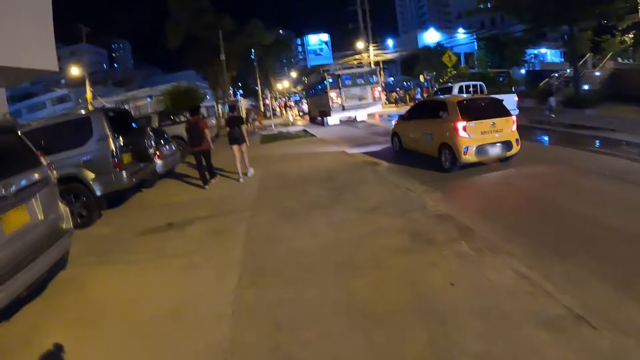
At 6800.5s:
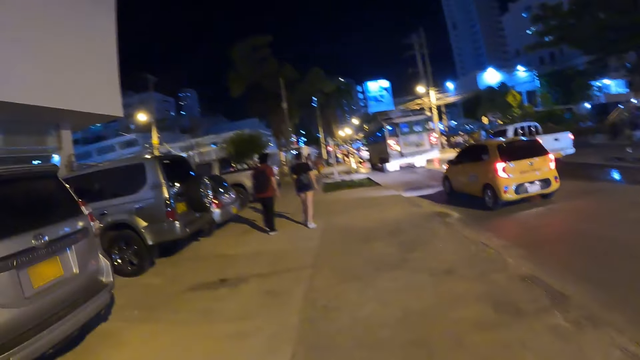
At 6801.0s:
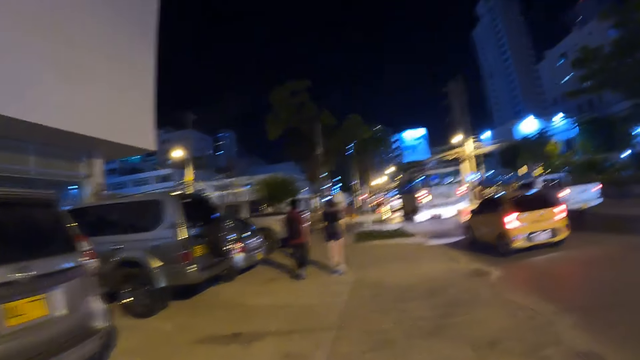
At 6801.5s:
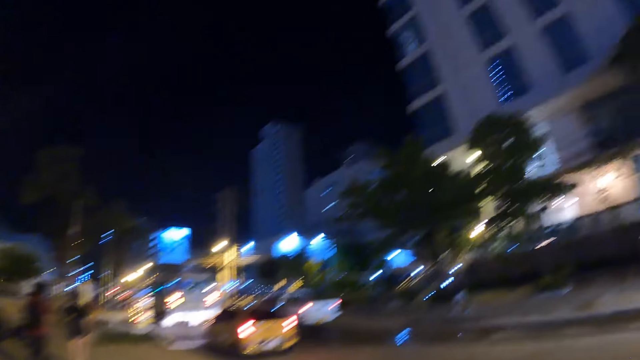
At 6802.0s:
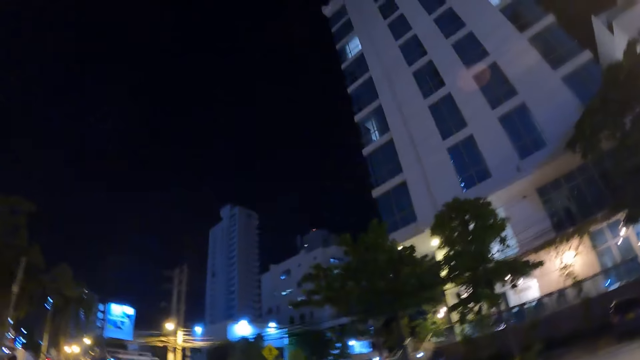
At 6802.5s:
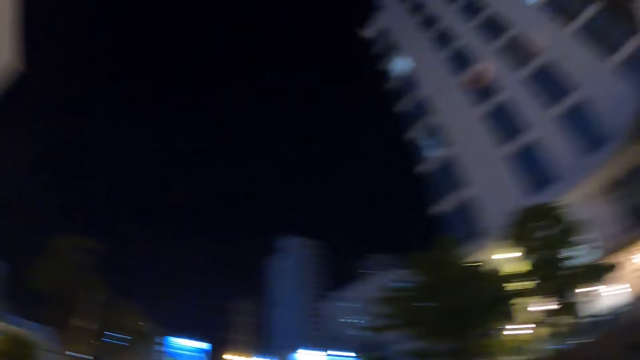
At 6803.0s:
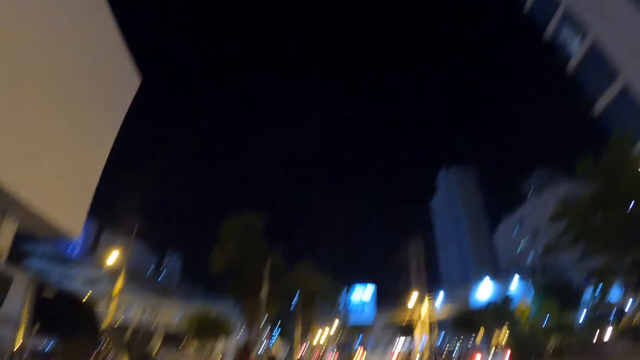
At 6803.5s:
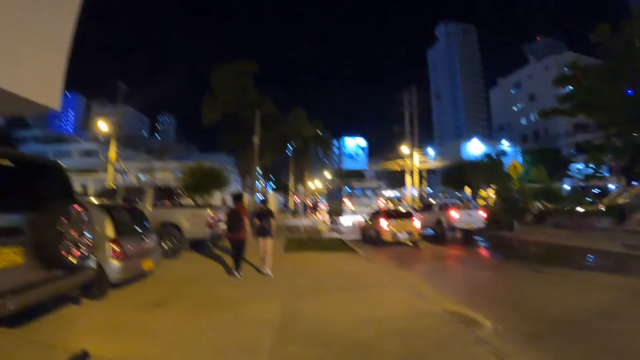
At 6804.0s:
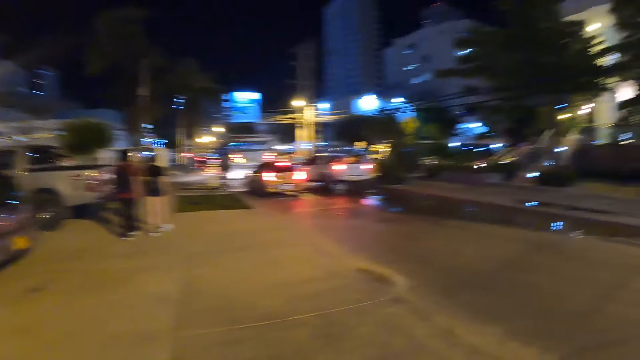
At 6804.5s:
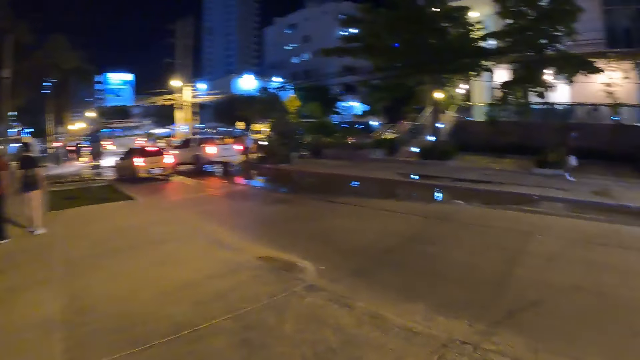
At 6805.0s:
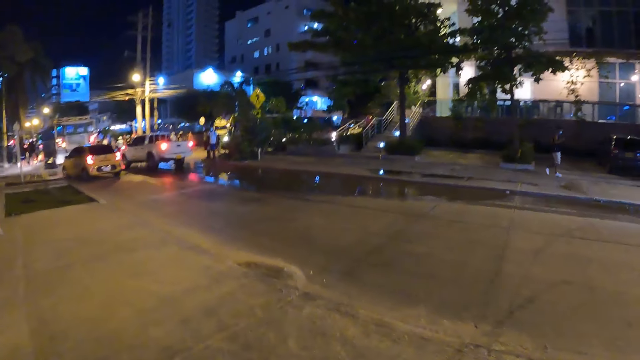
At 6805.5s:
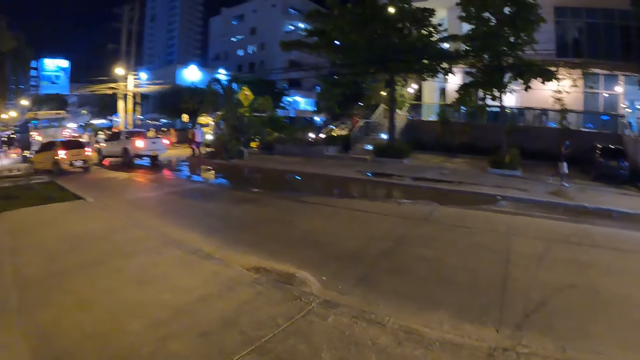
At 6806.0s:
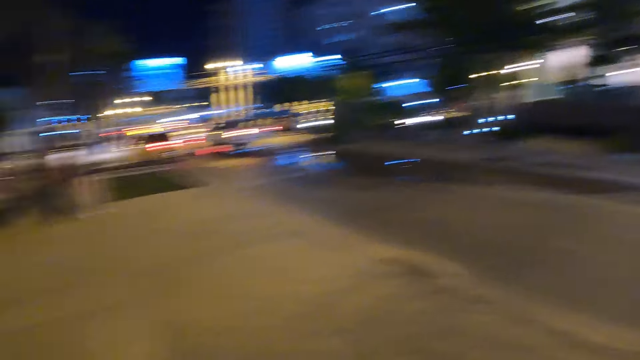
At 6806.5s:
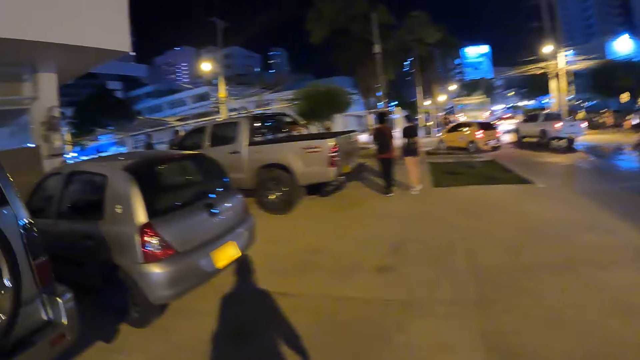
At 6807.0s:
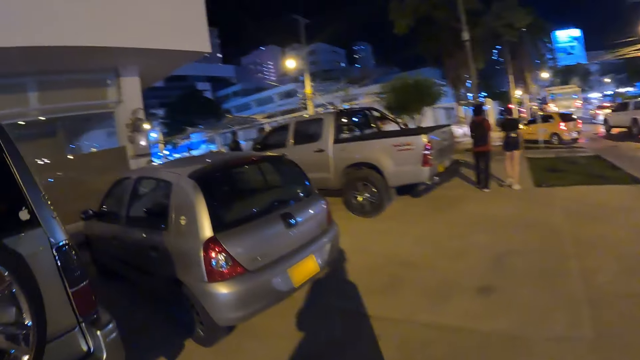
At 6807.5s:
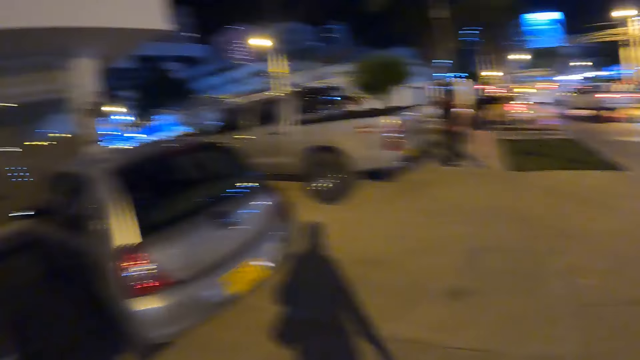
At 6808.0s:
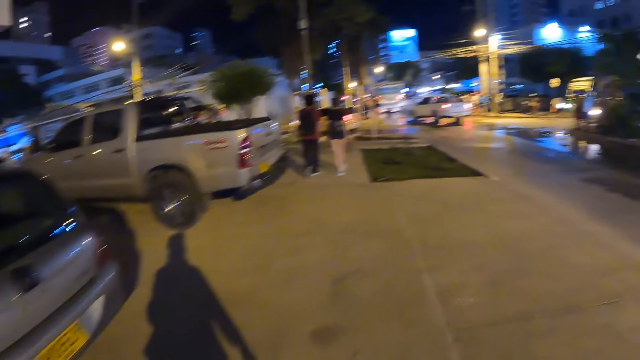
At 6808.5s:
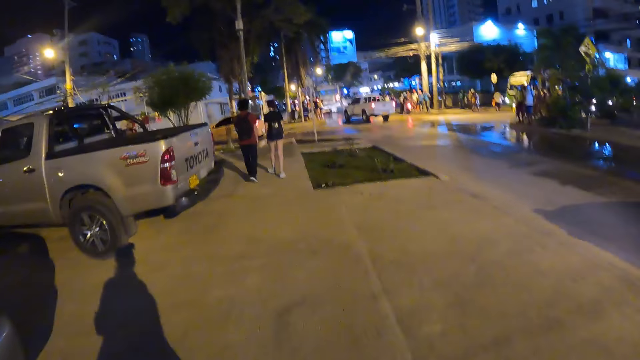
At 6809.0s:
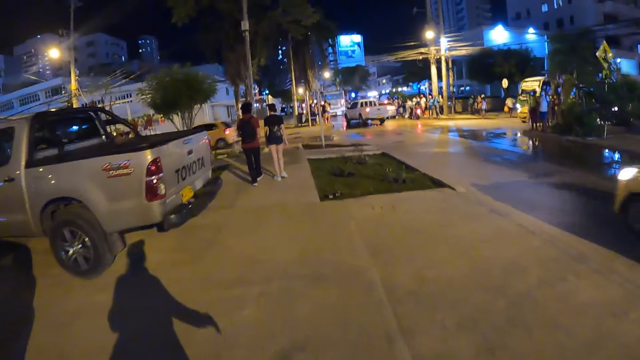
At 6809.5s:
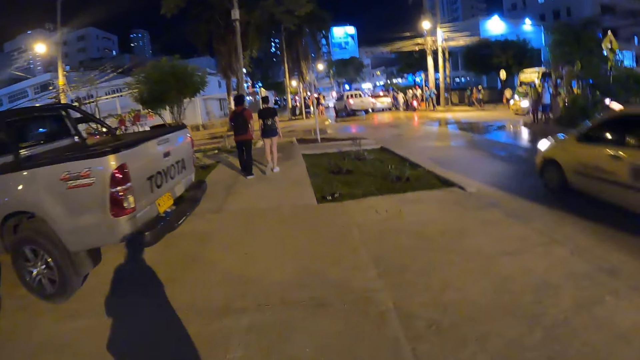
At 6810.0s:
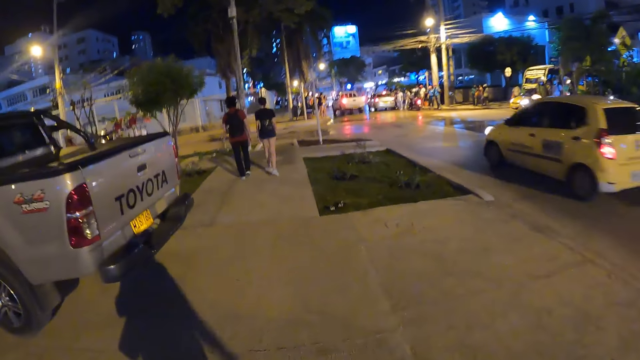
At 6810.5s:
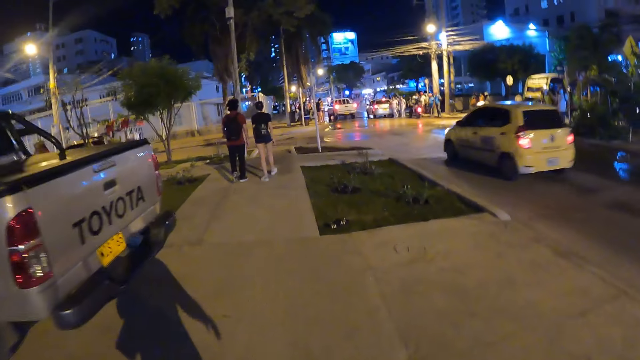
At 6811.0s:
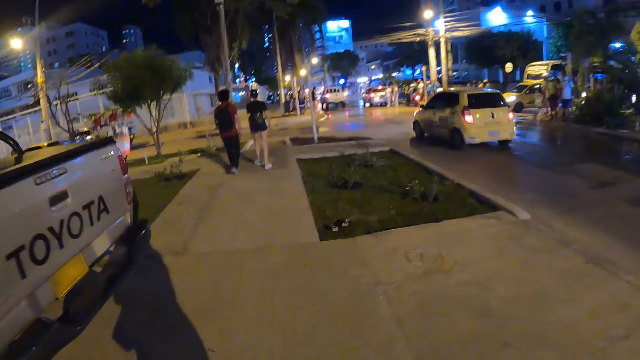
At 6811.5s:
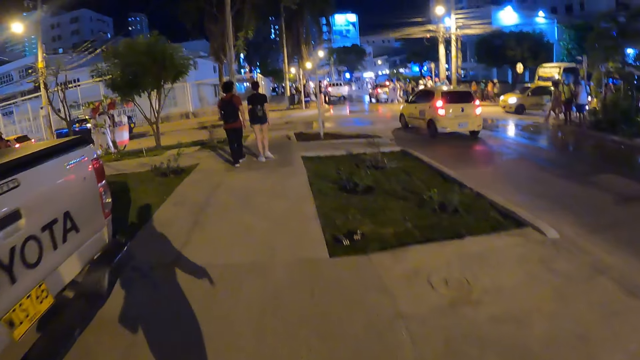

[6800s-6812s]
A yellow car drives past the camera wearer.

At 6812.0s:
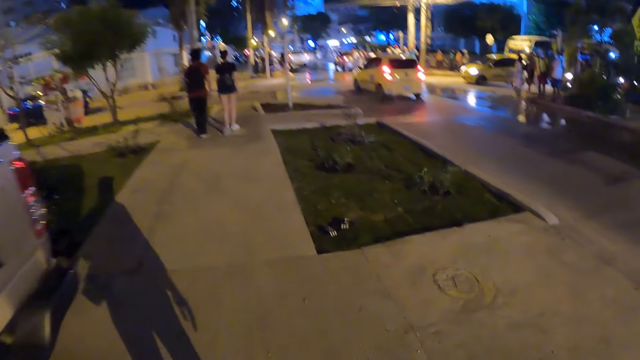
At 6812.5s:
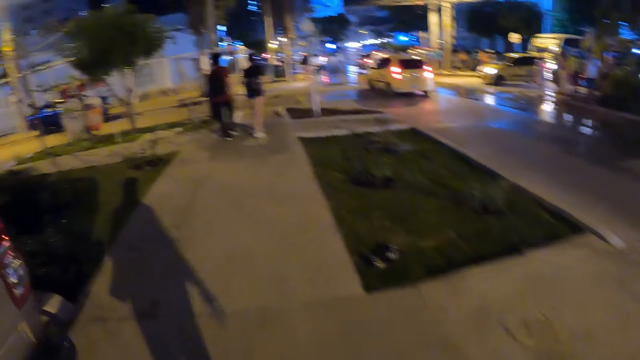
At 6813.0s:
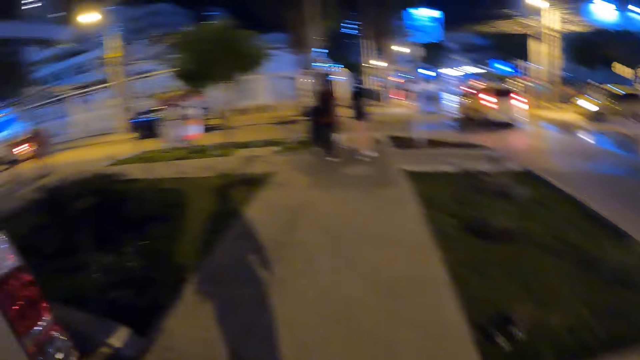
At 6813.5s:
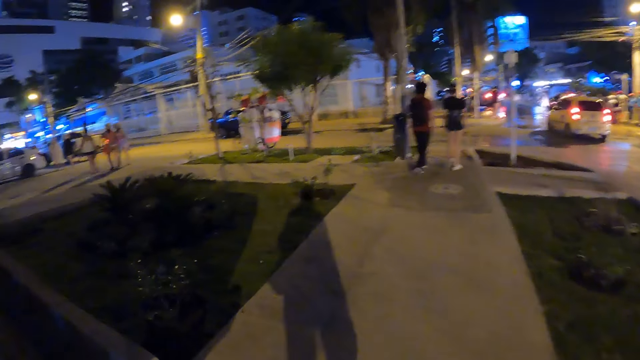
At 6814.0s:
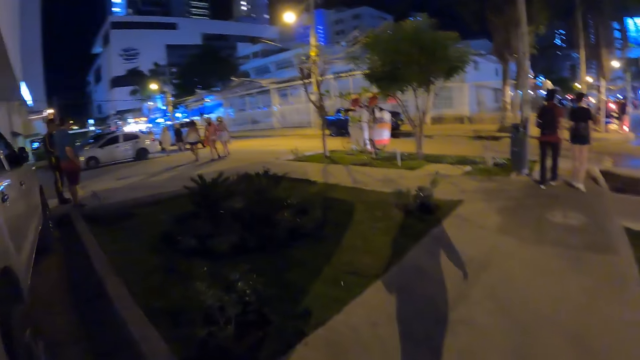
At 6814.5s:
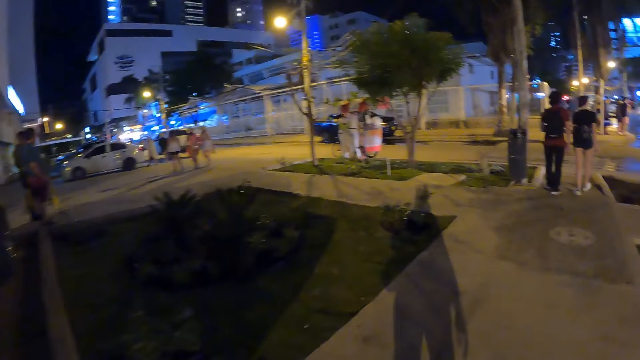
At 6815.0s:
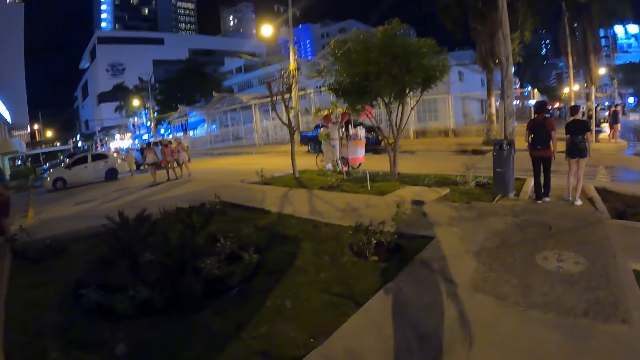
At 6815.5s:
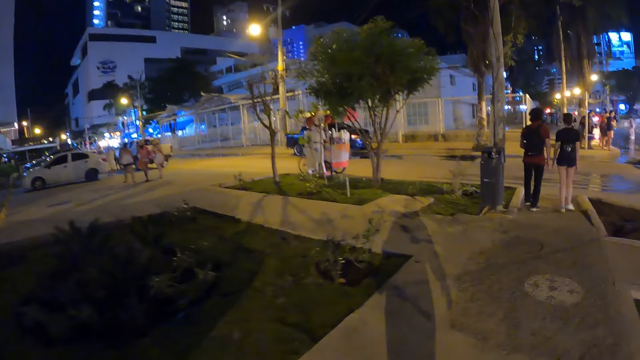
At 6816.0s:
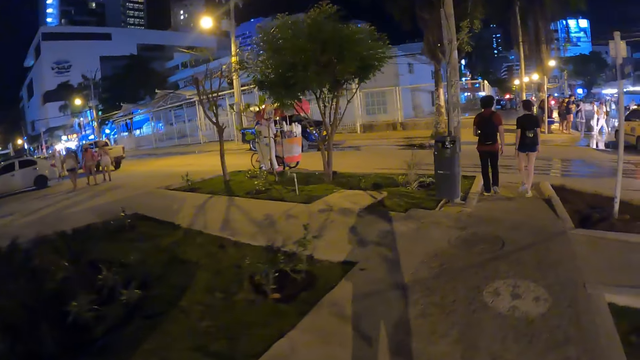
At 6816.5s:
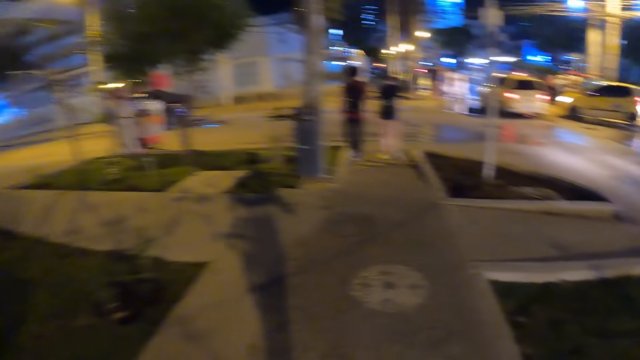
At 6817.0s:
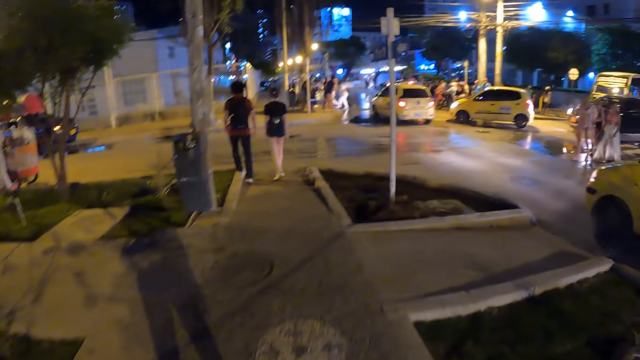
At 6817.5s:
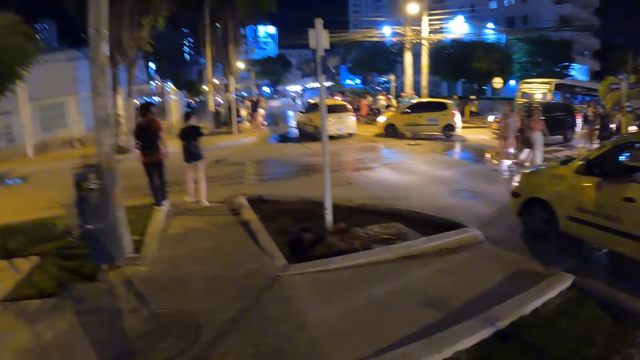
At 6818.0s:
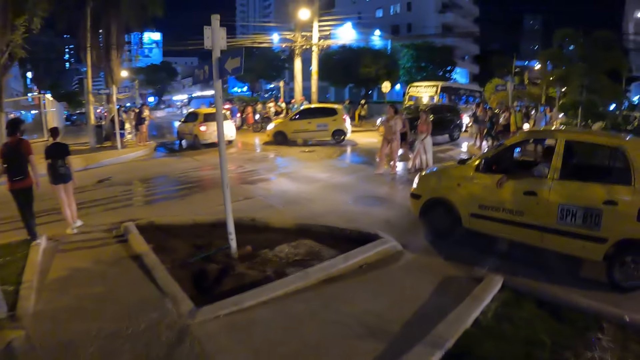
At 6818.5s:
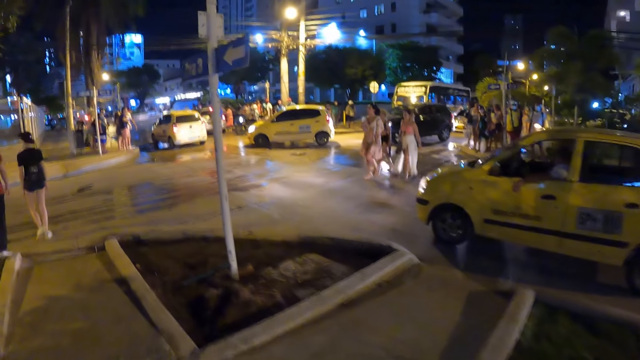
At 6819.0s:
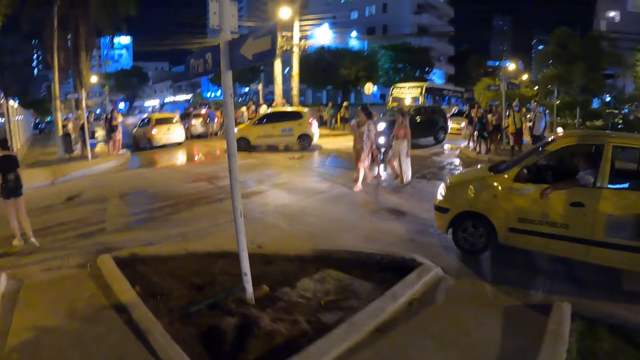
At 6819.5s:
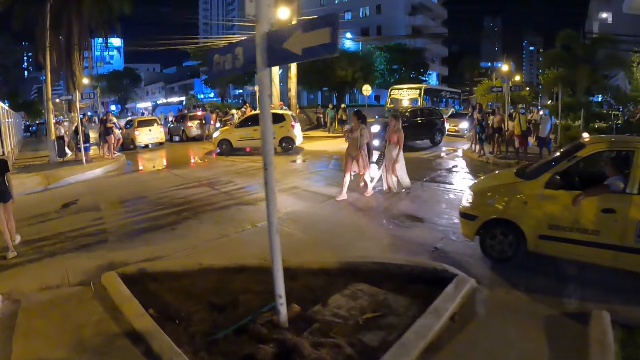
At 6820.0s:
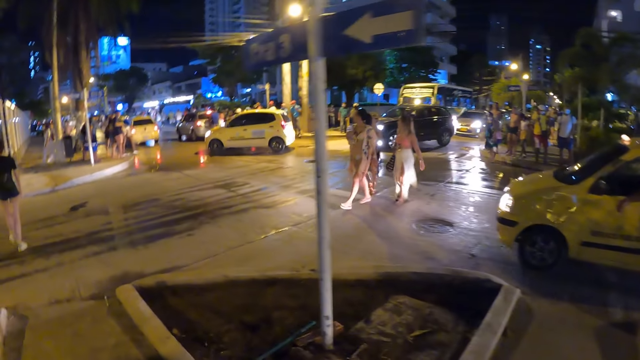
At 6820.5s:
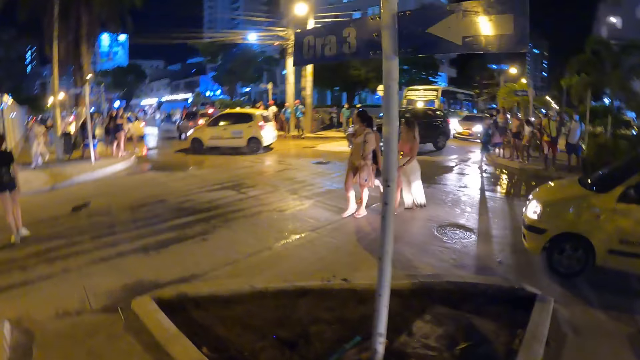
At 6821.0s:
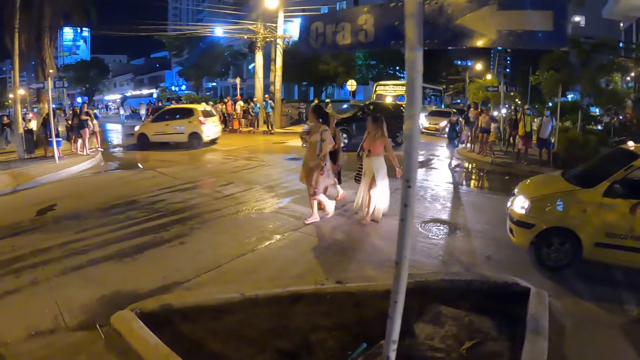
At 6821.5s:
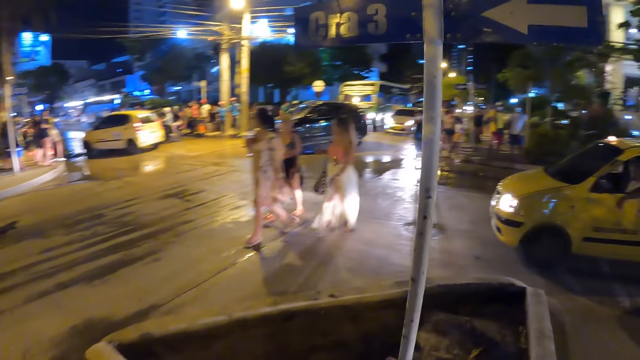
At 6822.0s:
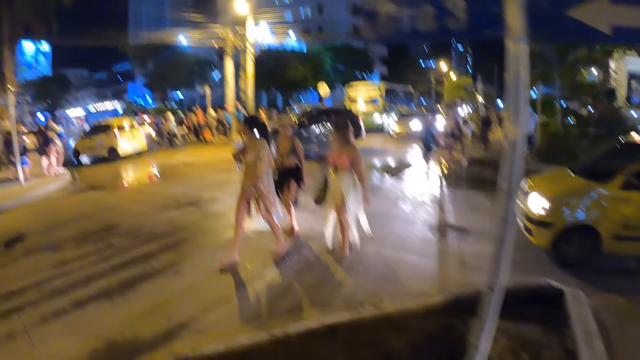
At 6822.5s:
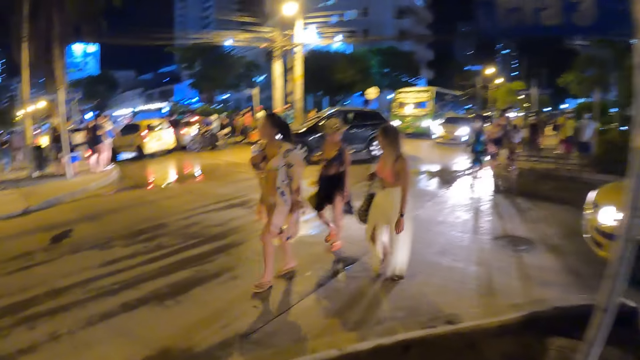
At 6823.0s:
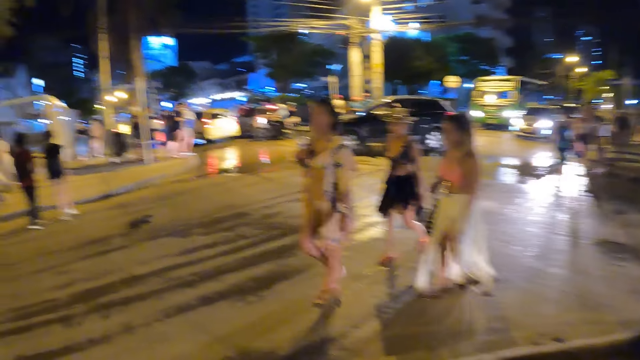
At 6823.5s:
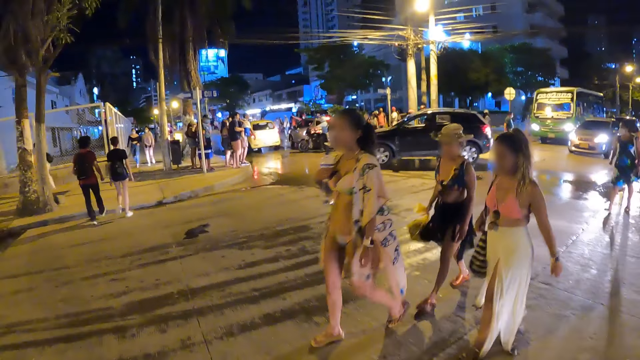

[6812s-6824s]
The camera wearer walks on the street.
